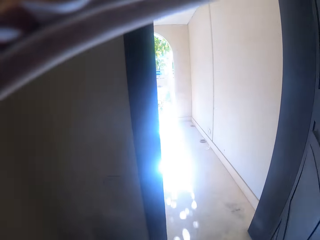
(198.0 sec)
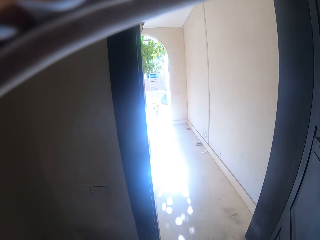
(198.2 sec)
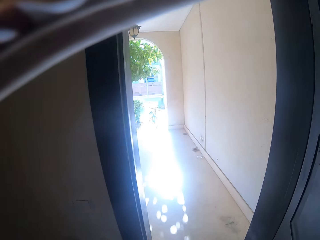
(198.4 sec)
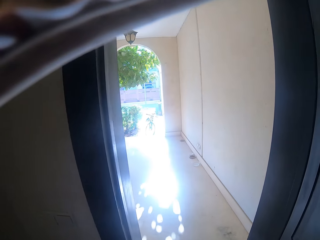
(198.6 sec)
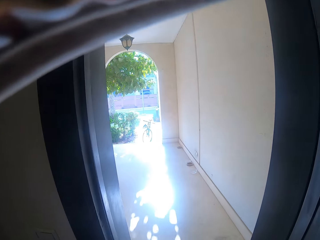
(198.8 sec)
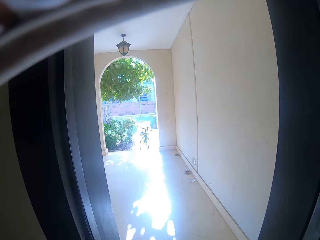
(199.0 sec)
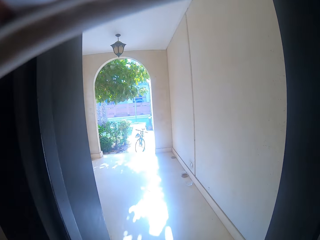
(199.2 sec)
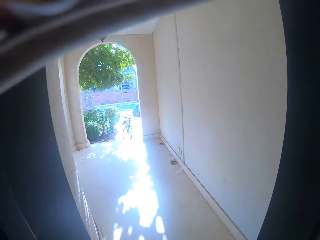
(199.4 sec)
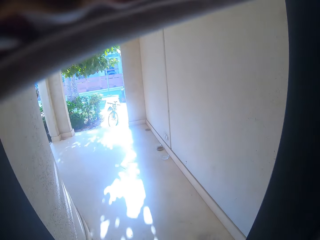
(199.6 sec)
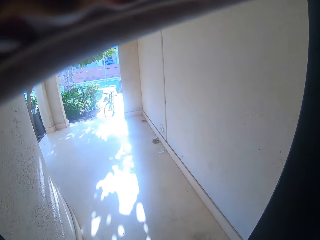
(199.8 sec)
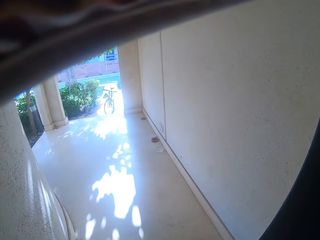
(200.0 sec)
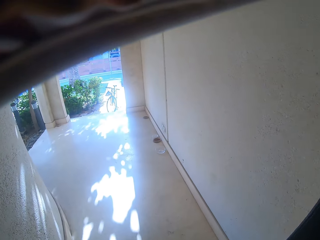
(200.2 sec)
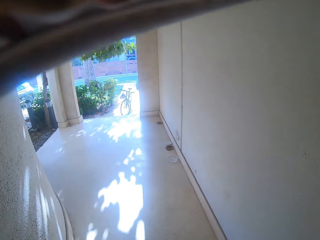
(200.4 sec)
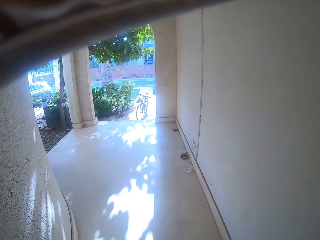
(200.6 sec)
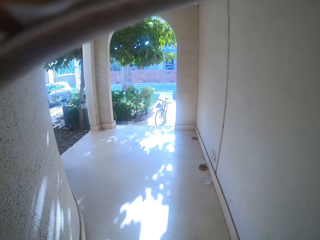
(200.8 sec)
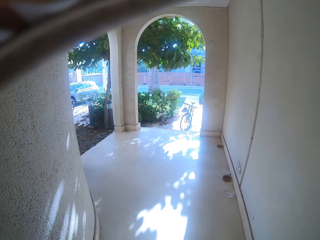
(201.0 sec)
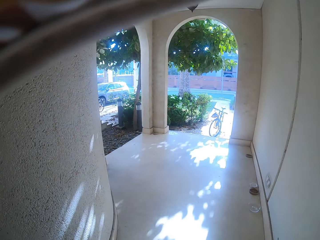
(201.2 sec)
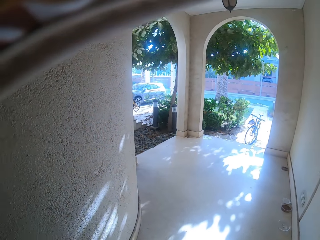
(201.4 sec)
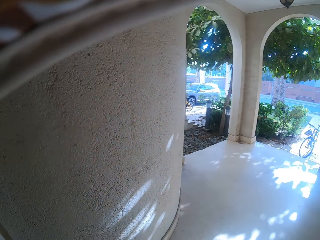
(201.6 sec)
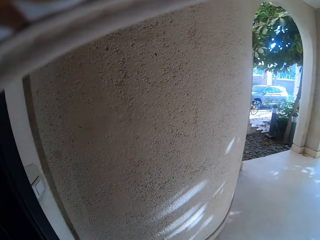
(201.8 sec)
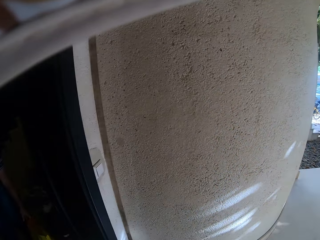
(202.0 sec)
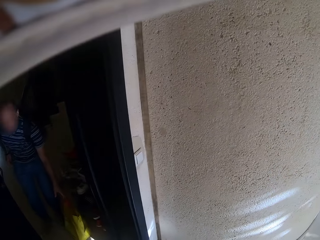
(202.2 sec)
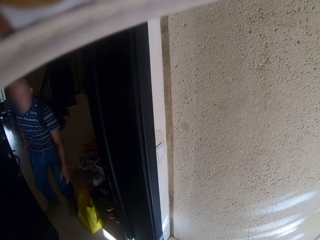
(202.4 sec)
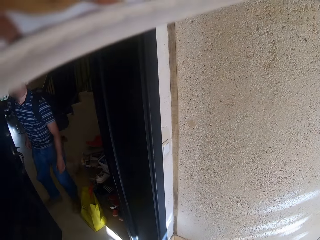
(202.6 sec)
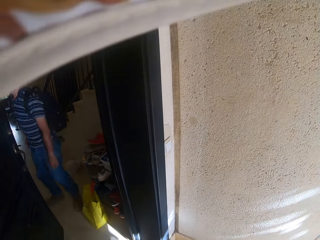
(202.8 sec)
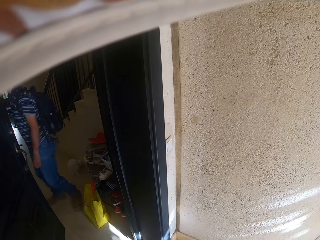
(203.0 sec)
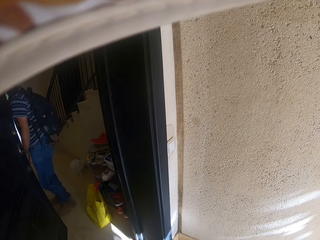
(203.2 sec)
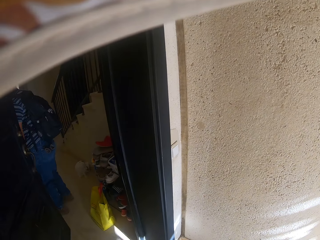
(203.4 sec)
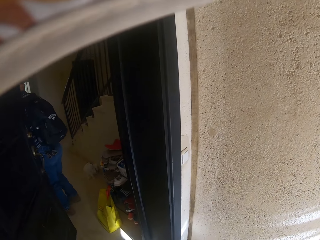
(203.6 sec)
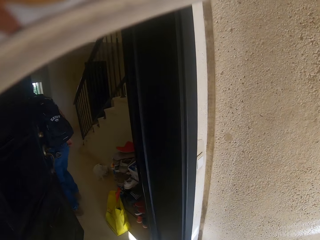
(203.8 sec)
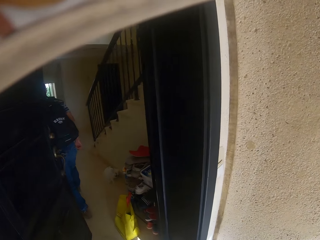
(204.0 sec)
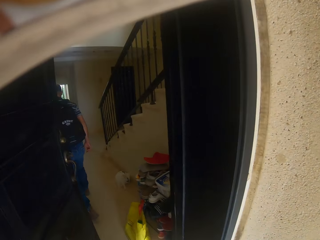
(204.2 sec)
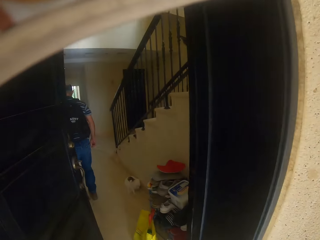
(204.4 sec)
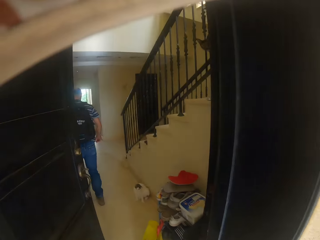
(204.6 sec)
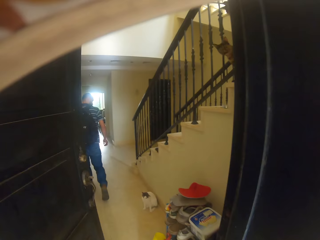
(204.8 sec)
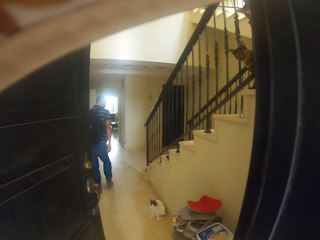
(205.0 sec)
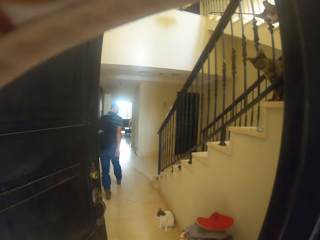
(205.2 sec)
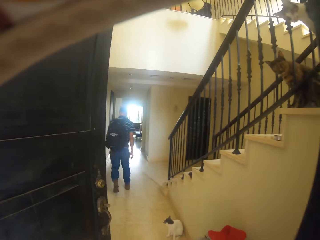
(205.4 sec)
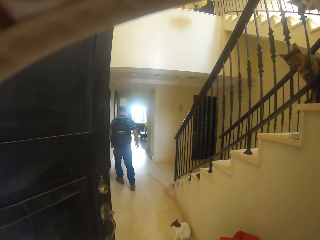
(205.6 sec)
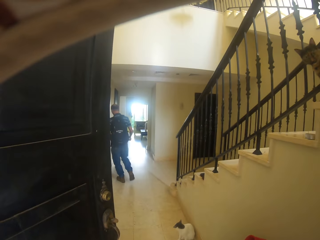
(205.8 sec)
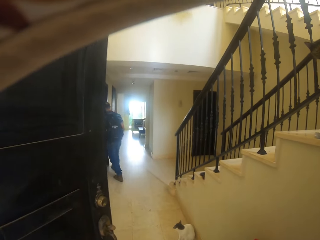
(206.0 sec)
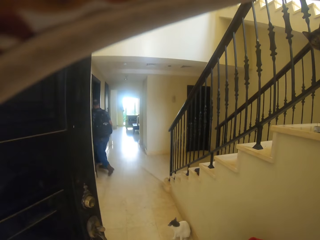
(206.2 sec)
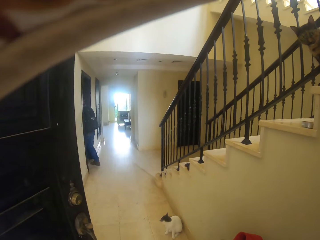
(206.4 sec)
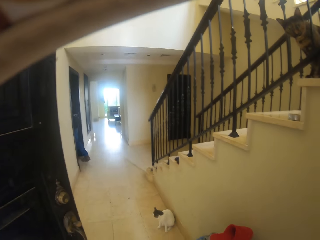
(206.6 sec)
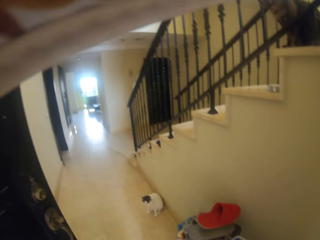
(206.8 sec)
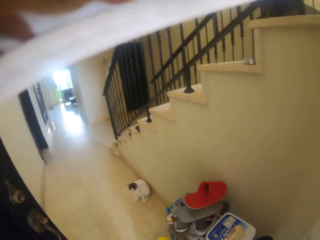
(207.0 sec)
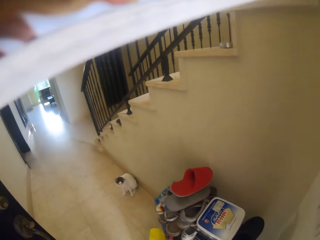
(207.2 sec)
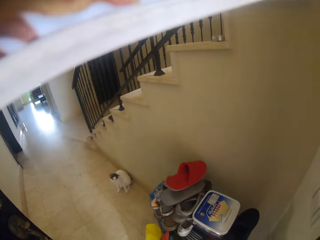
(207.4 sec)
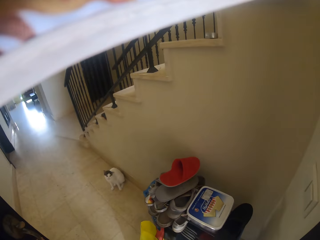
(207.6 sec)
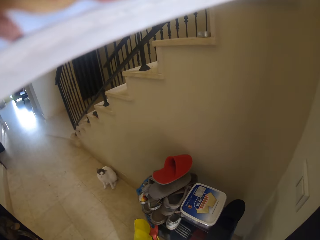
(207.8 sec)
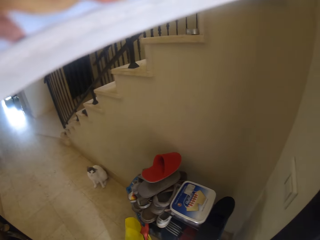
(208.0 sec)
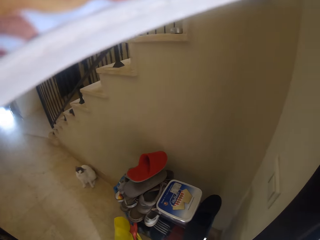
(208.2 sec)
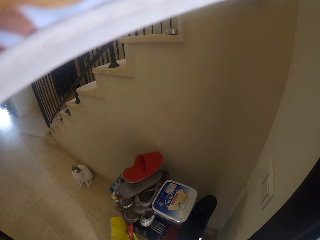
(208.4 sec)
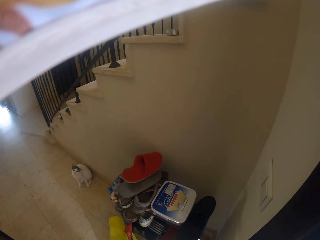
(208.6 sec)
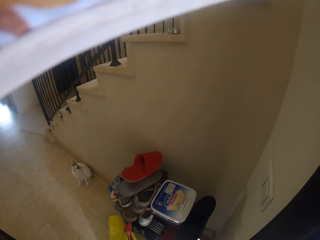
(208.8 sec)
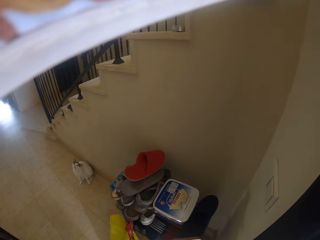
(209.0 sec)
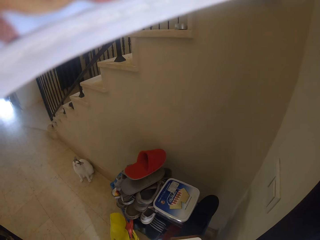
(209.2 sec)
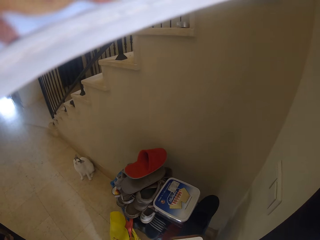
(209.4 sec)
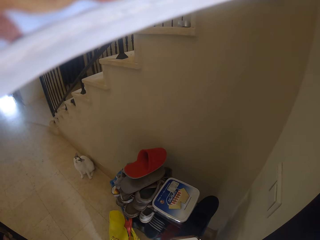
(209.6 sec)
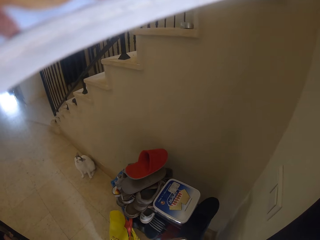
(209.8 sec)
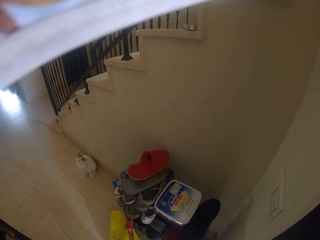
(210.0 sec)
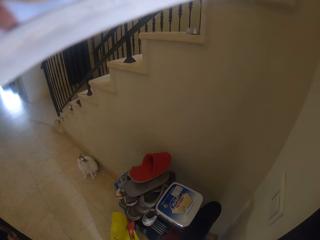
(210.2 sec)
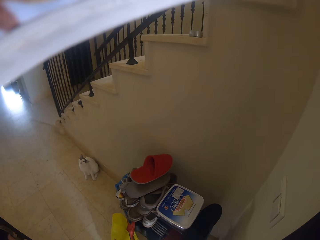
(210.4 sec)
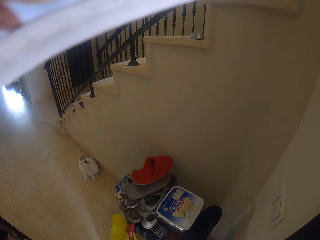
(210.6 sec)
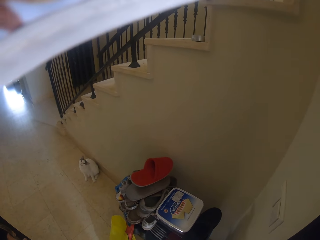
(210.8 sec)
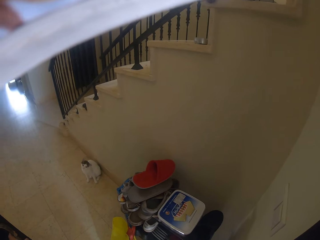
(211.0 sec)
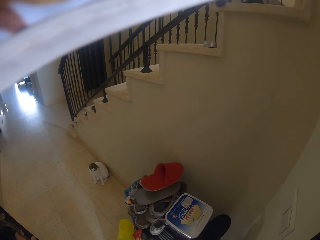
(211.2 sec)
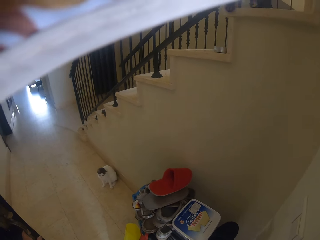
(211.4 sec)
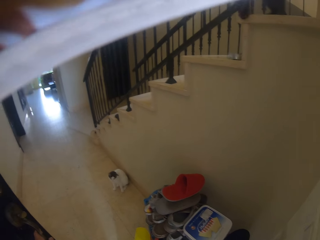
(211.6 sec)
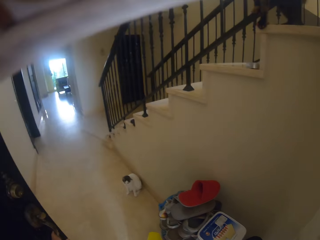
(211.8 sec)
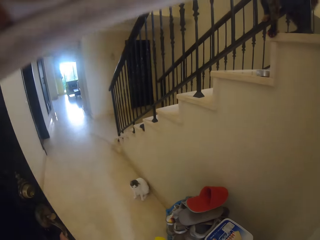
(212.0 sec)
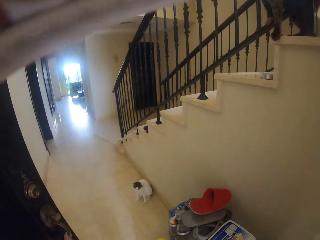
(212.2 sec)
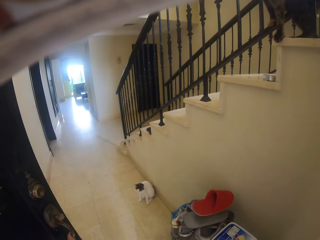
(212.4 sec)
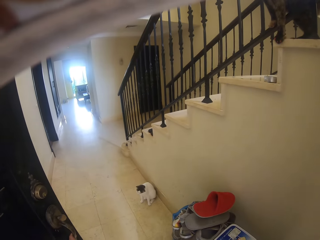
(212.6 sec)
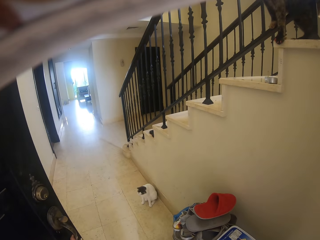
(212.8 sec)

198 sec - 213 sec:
The camera wearer opens the door. They walk out of the house. They look around the house. They turn around. A man moves around the house. The camera wearer looks around the house.

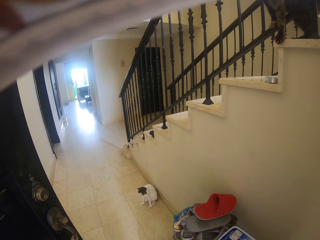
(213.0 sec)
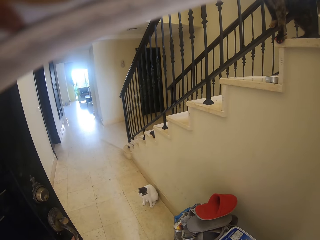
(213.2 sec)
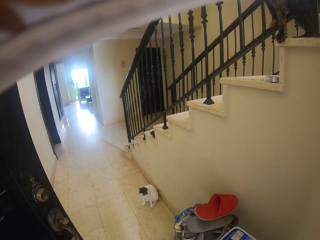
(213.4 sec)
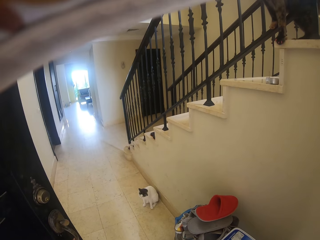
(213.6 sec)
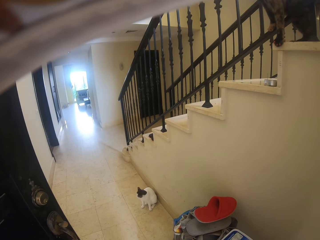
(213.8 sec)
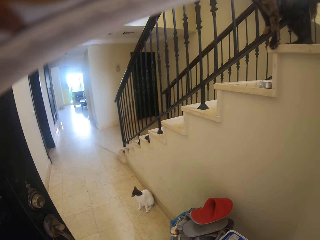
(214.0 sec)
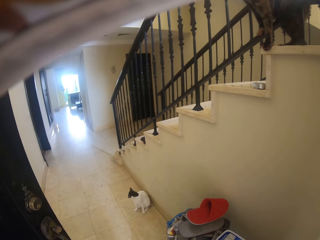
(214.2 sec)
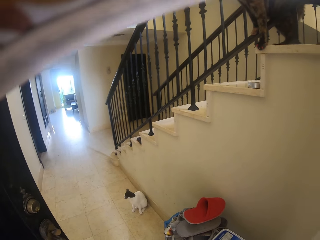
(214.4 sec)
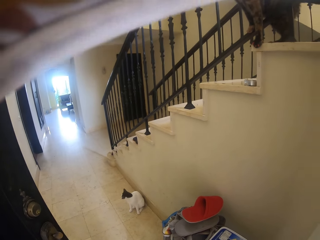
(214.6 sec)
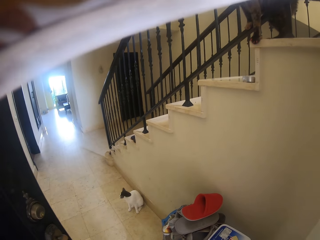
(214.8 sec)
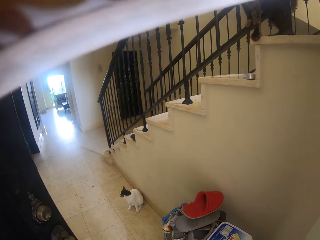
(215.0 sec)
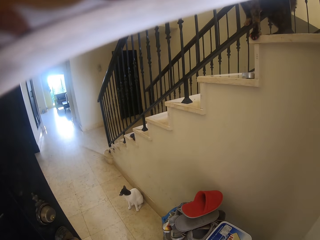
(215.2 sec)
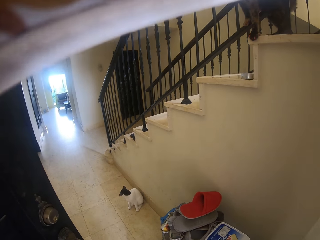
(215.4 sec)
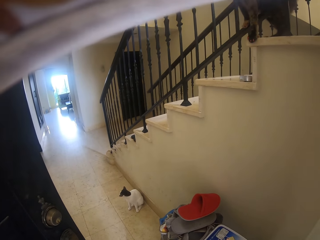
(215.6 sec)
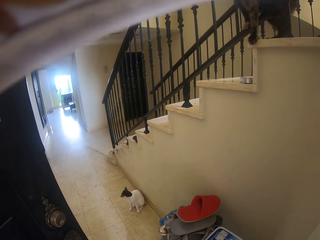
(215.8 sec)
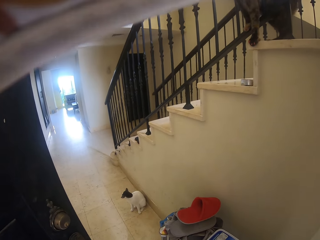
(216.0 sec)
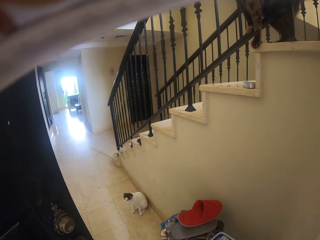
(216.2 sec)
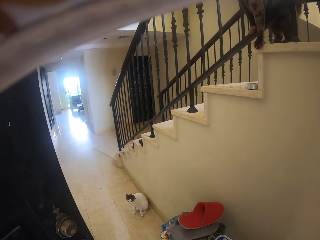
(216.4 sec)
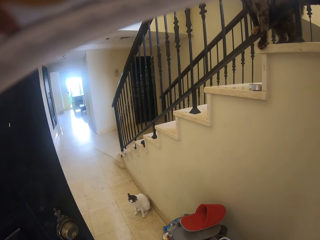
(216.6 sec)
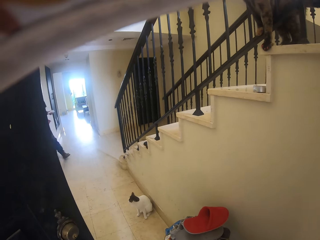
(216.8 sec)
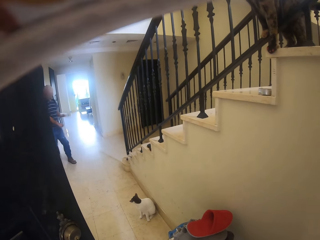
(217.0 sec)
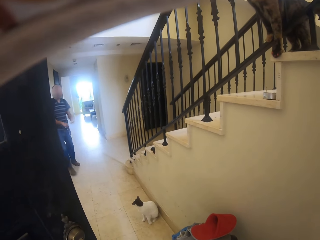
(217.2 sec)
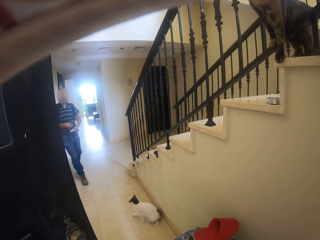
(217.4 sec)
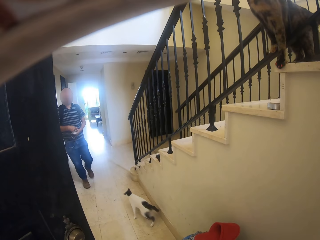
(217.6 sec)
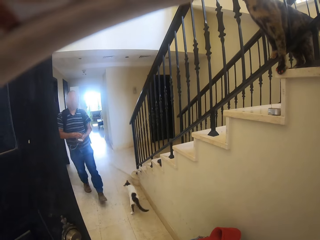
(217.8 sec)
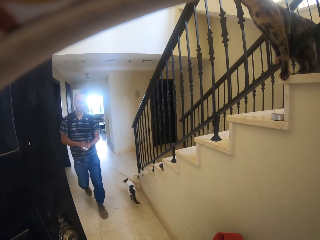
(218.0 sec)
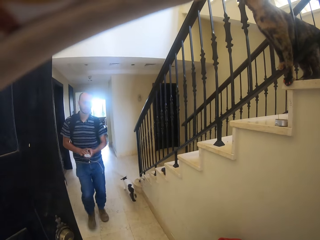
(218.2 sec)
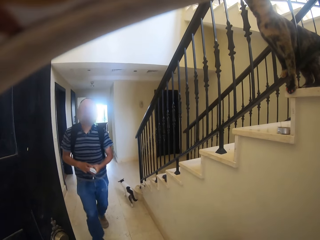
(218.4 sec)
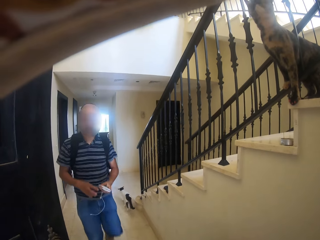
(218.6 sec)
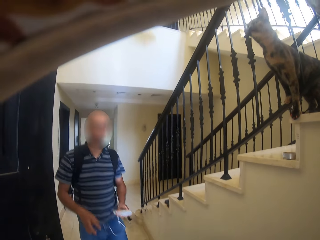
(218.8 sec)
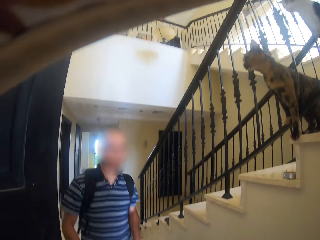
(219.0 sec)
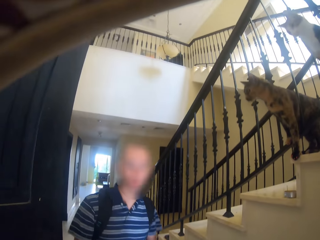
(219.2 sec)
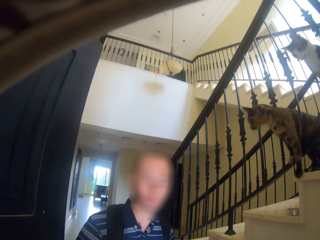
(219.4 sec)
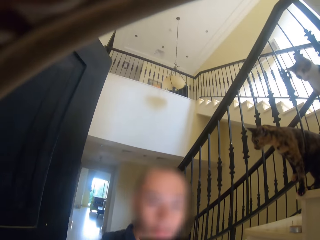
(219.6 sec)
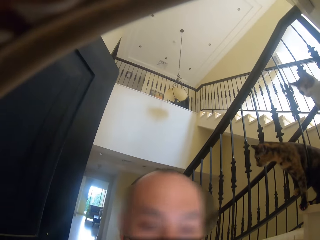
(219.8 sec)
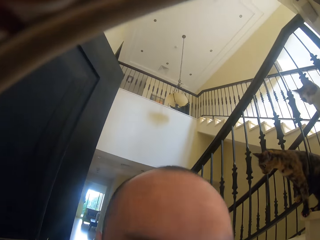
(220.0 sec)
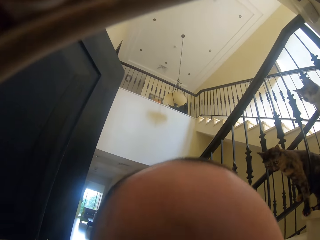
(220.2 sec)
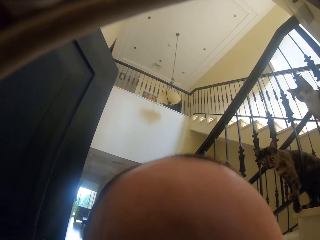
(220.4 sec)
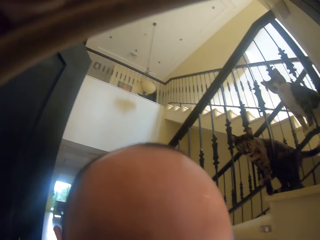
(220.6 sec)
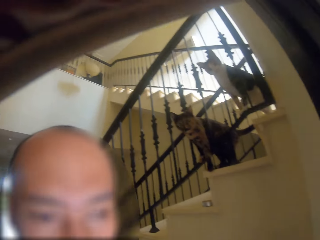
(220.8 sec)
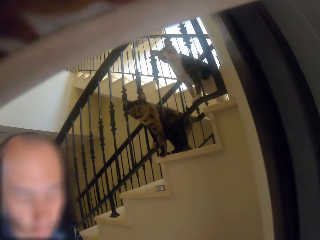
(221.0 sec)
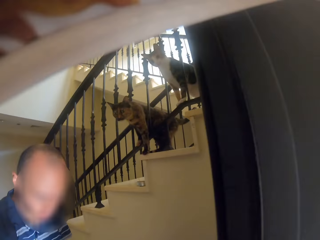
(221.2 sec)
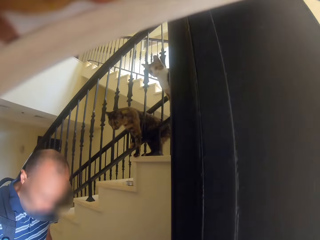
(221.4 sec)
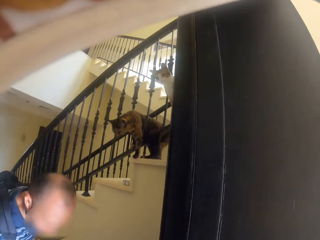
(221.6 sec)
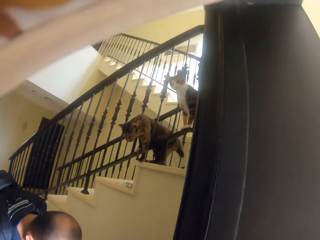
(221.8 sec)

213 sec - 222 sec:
A man moves around the house, folds the phone charger around the phone and moves out of the house.
